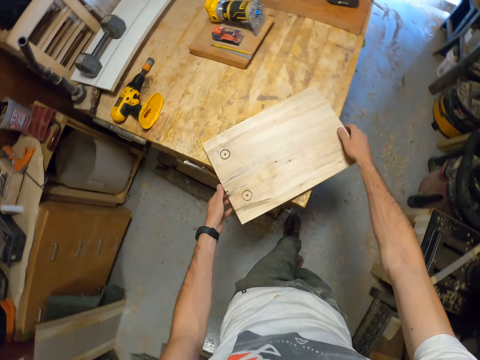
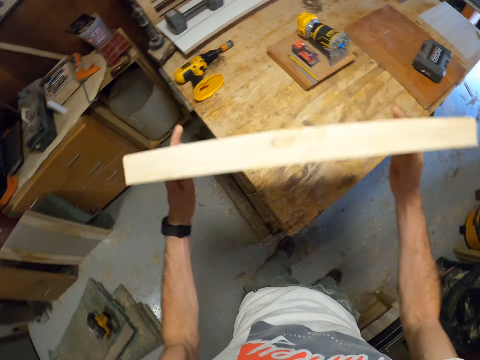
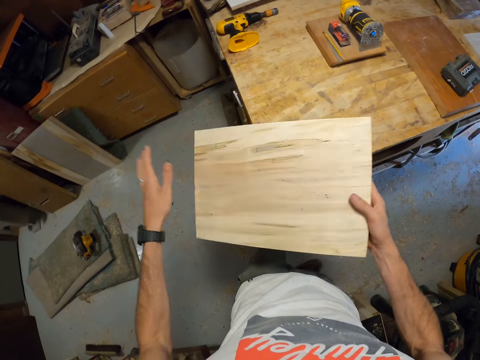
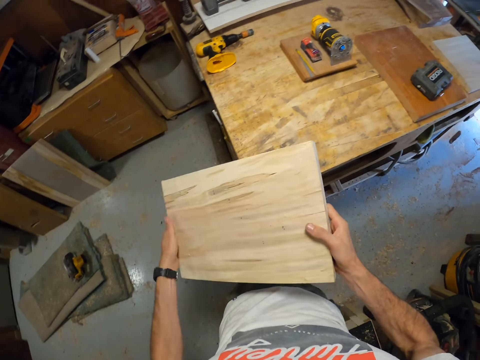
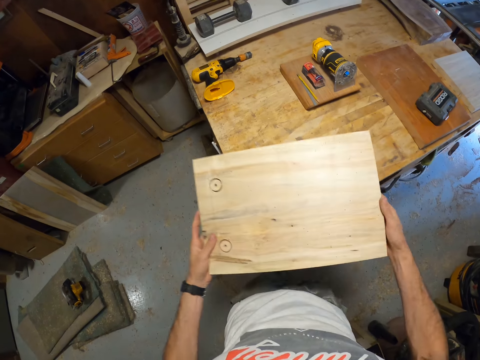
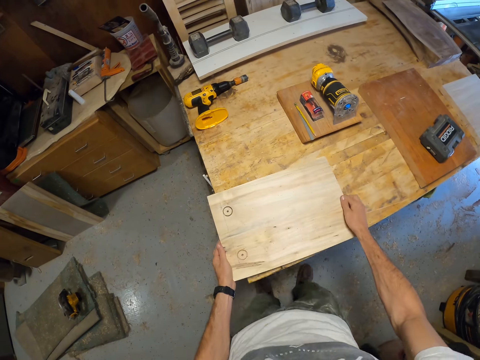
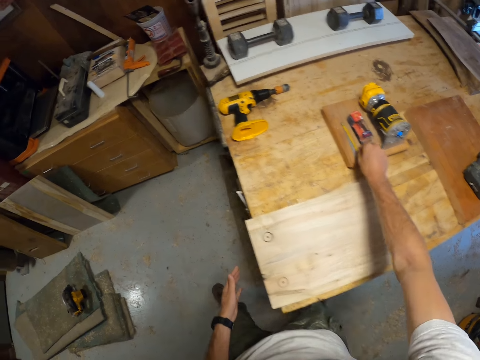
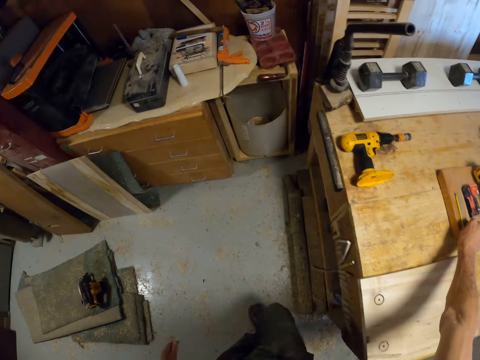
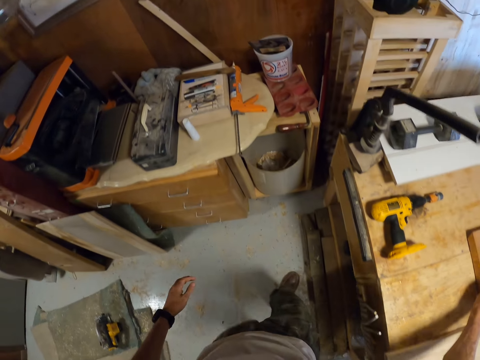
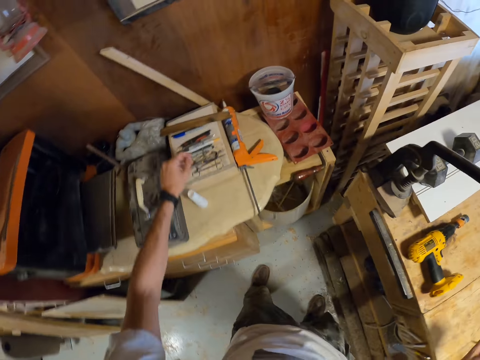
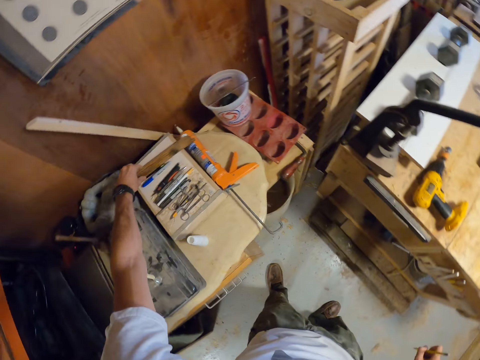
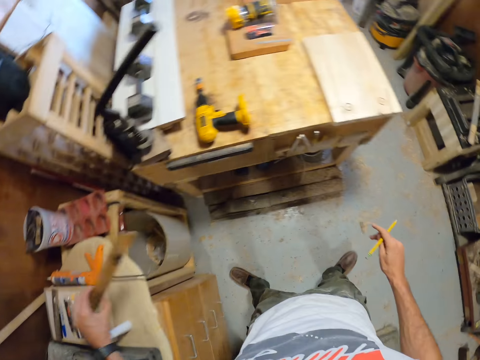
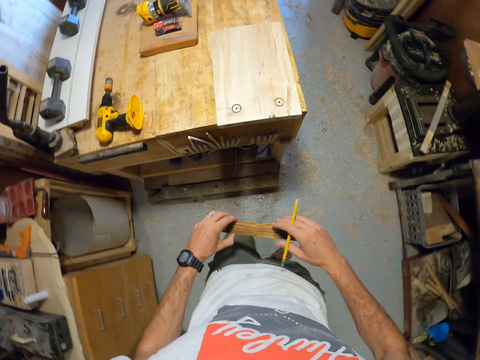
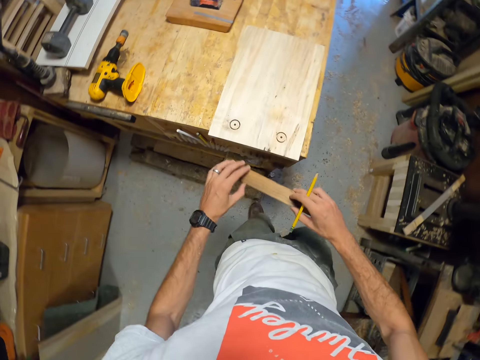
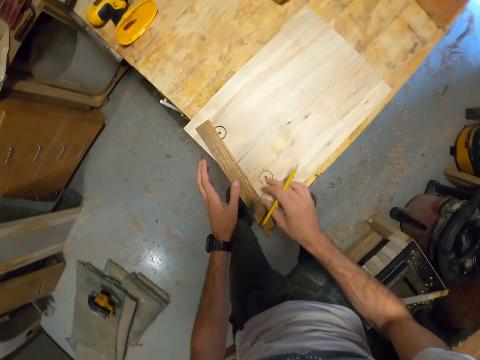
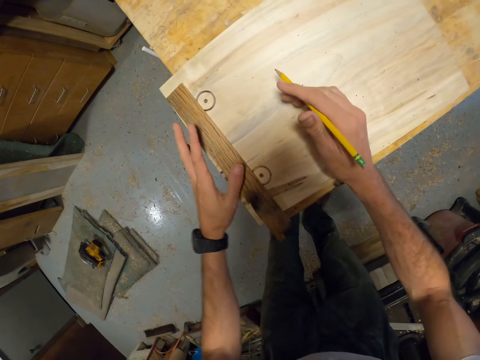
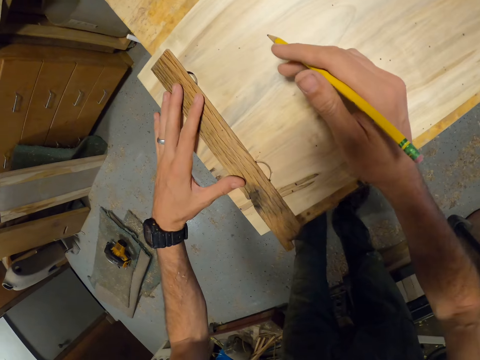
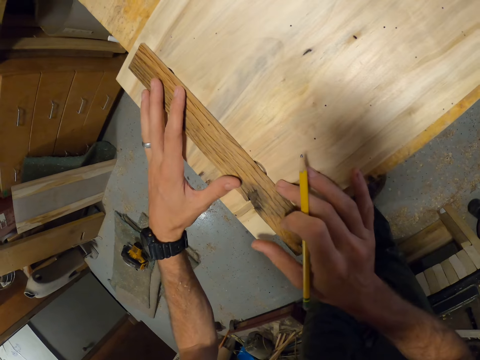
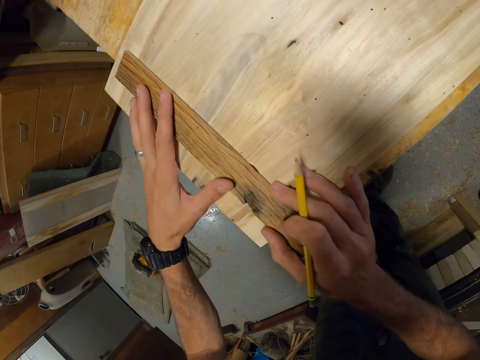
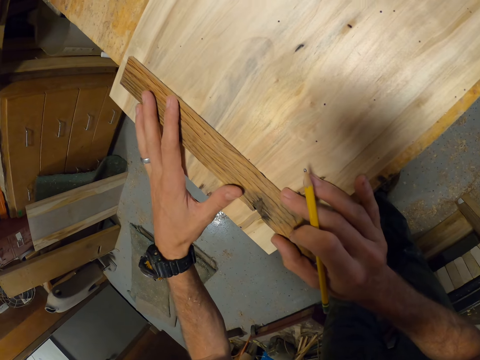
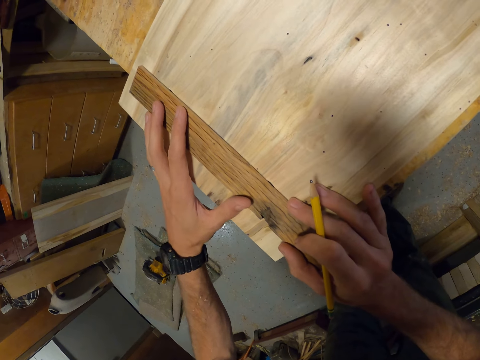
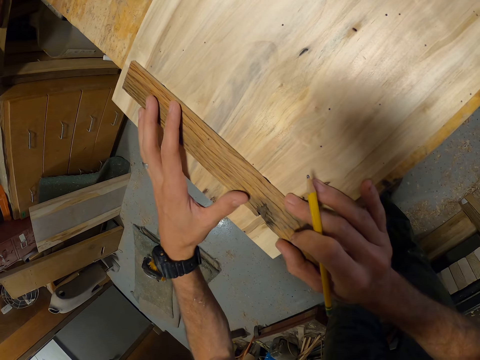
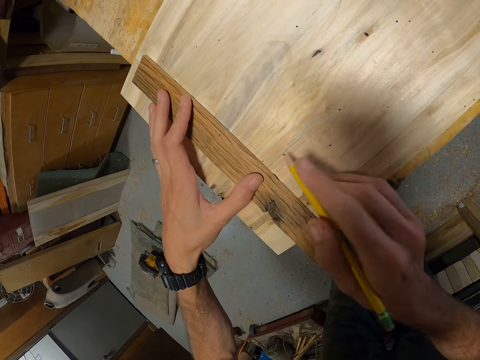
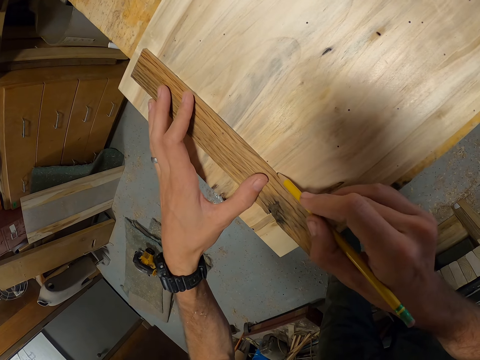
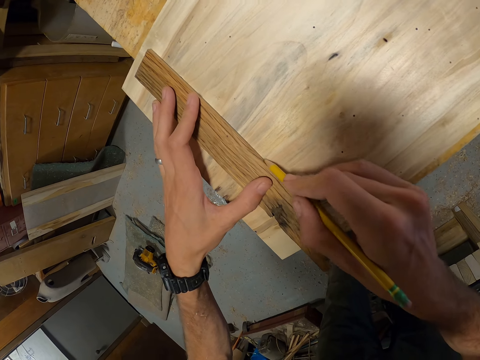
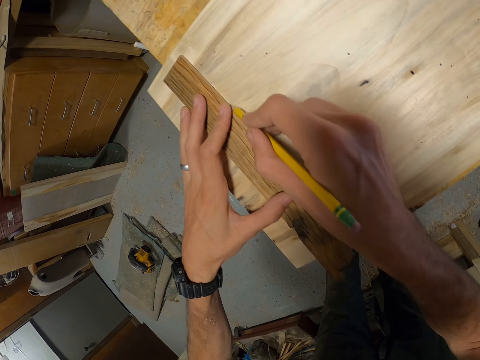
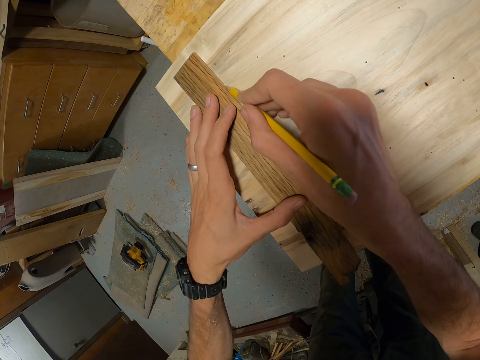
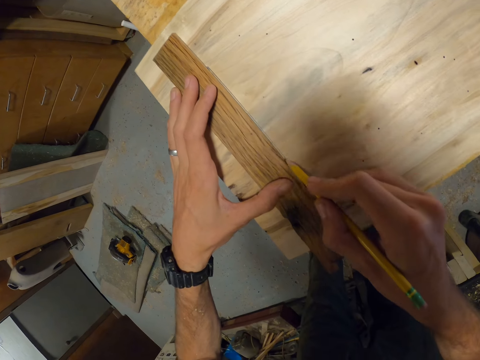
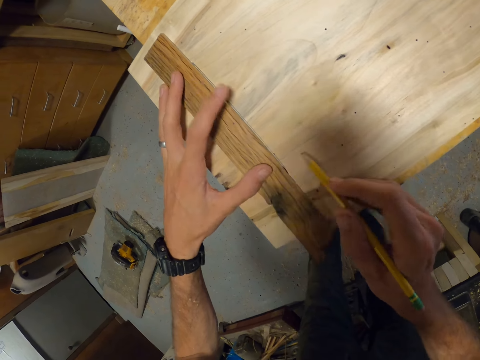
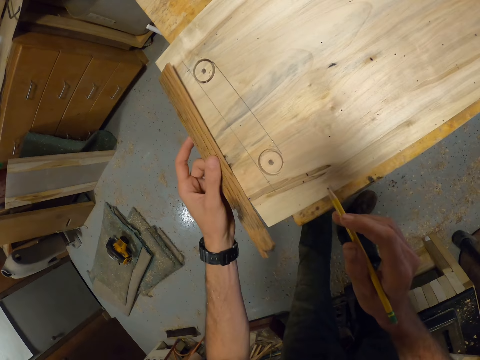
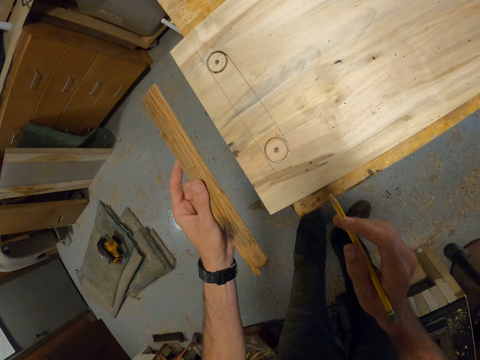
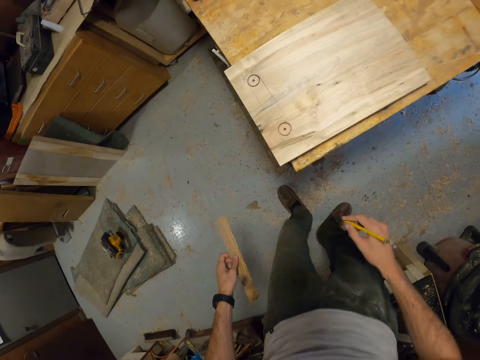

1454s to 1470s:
The camera wearer carries the piece of wood on the workbench with both hands. He flips the piece of wood with both hands. He cleans the piece of wood in his right hand with his left hand. He hits the board. He flips the piece of wood with both hands. He drops the piece of wood on the workbench with both hands. He picks the pencil from the second piece of wood on the workbench with his right hand. He picks a wooden ruler from the marking tools on the table with his left hand. He passes the wooden ruler in his left hand to his right hand. He places the wooden ruler on the piece of wood on the workbench with his right hand. He adjusts the wooden ruler on the piece of wood on the workbench with his left hand. He draws a line on the piece of wood on the workbench with the pencil in his right hand. He removes the wooden ruler on the piece of wood on the workbench with his left hand.

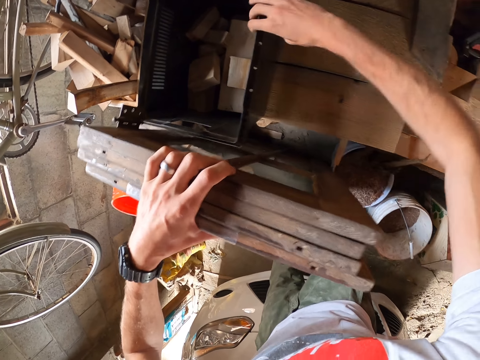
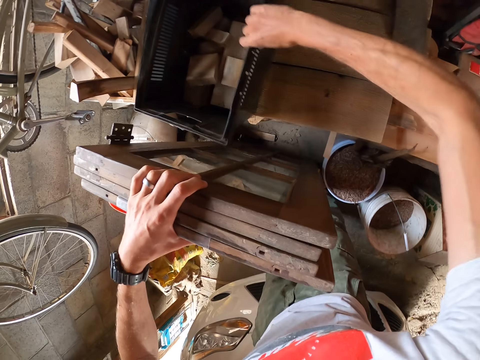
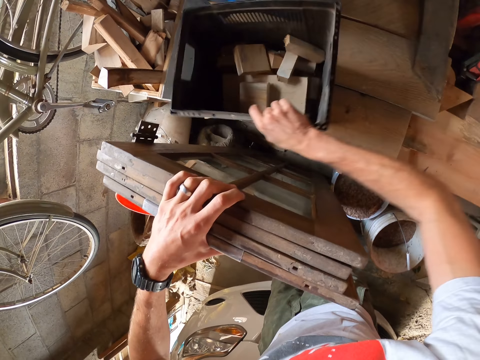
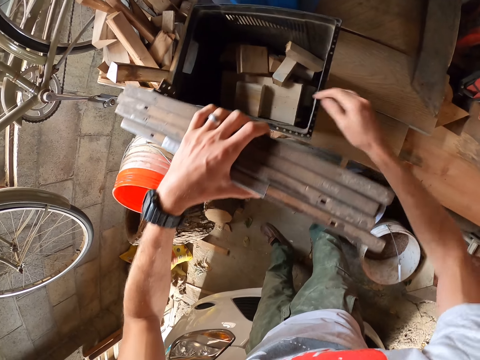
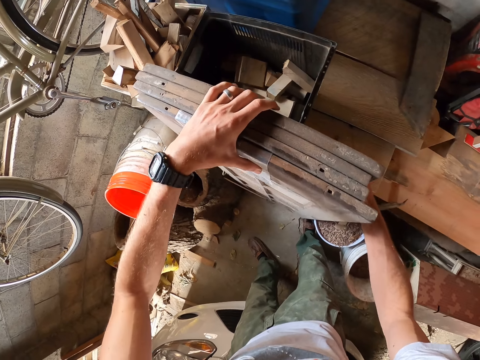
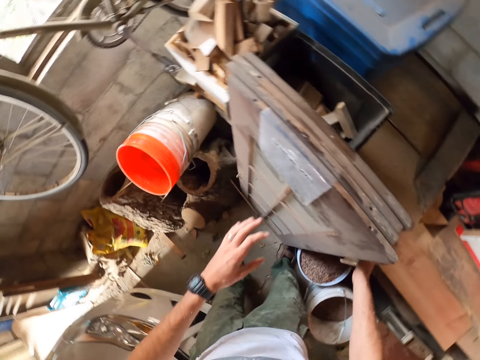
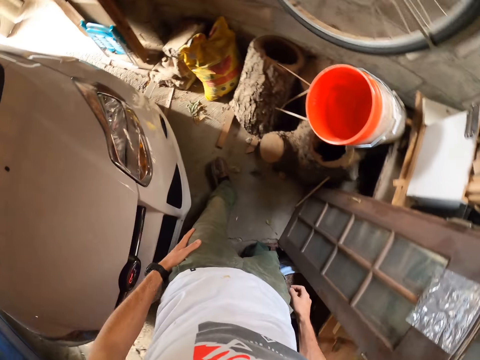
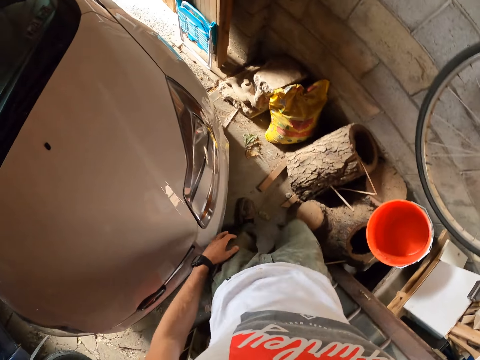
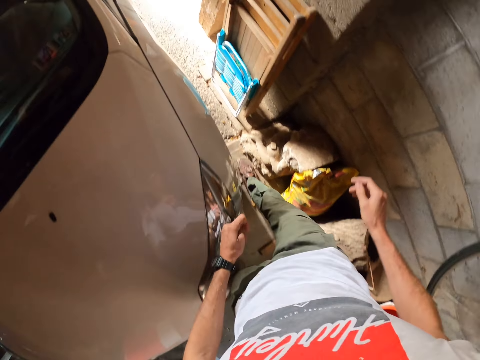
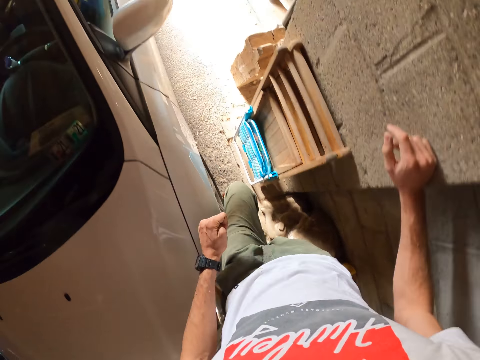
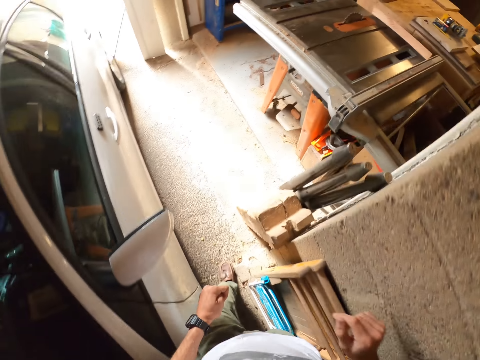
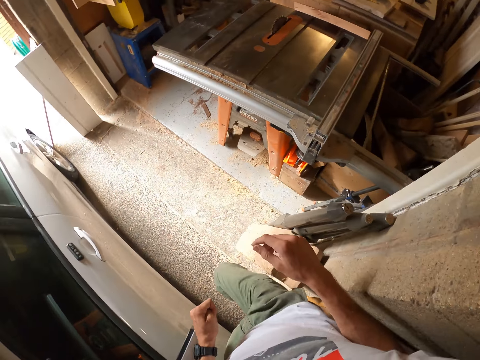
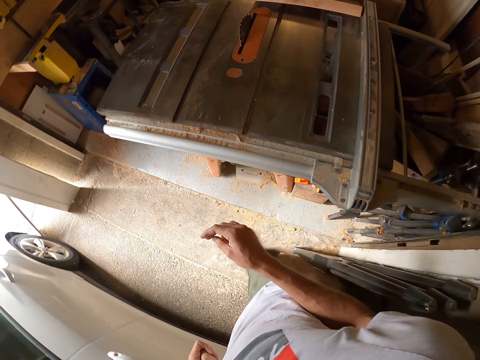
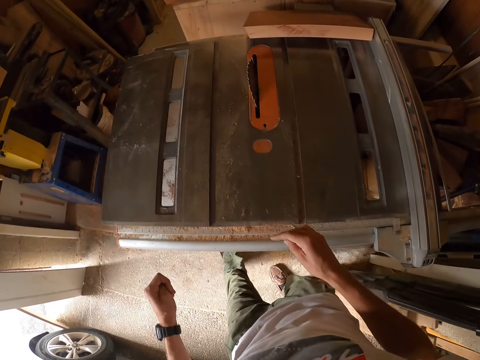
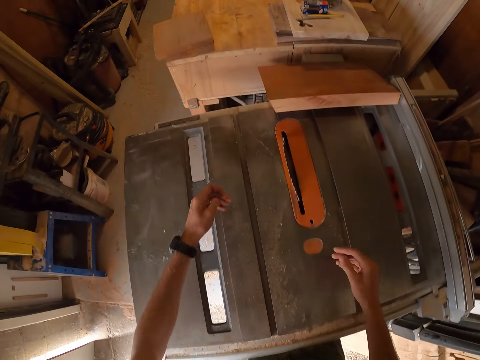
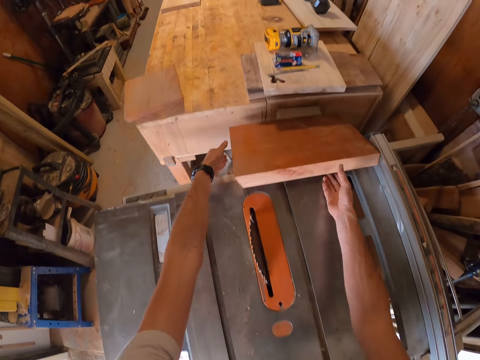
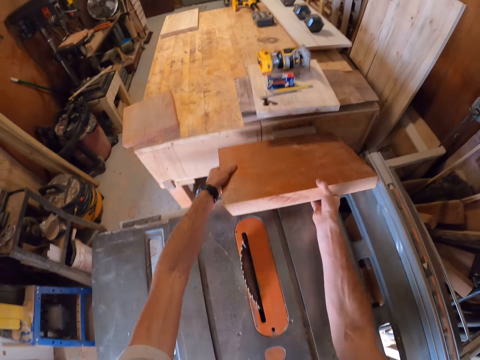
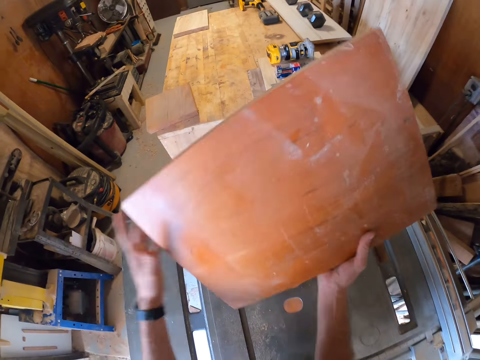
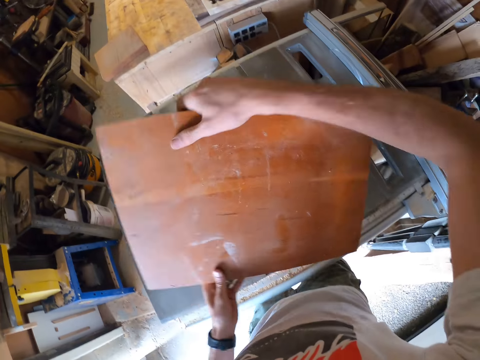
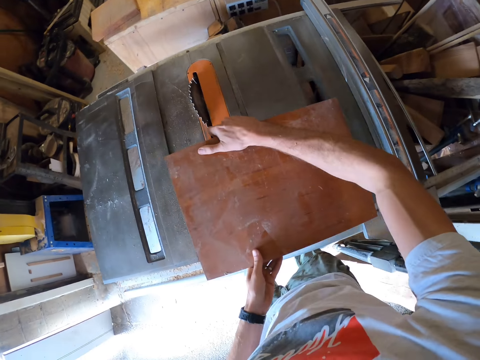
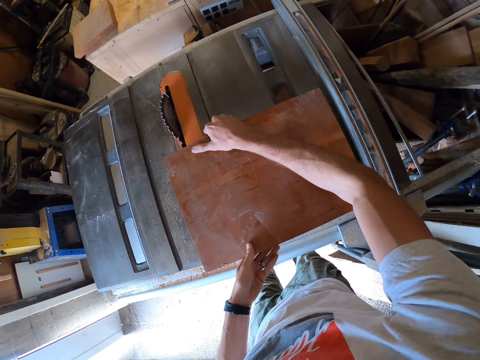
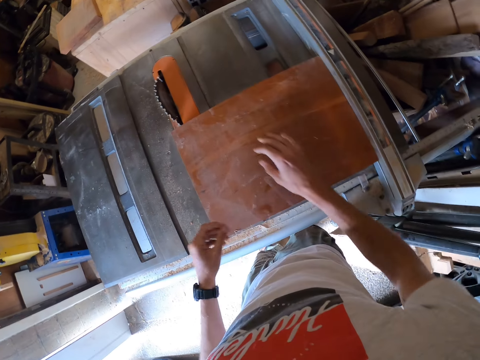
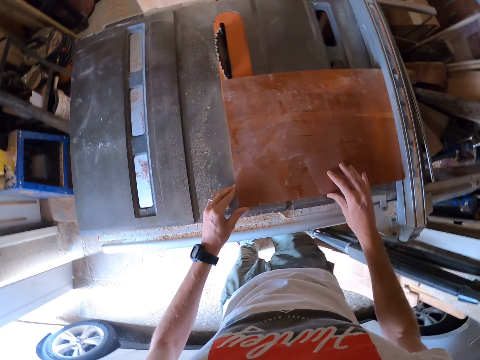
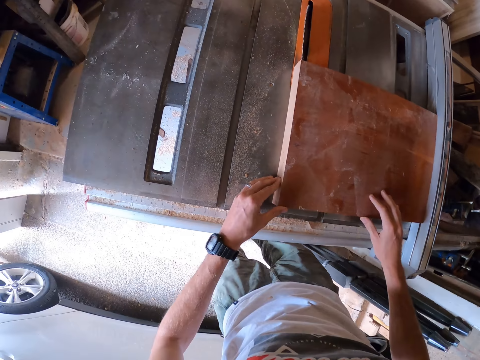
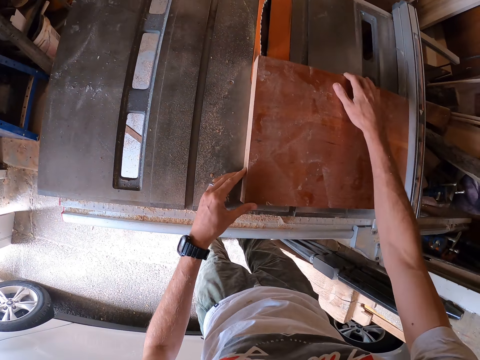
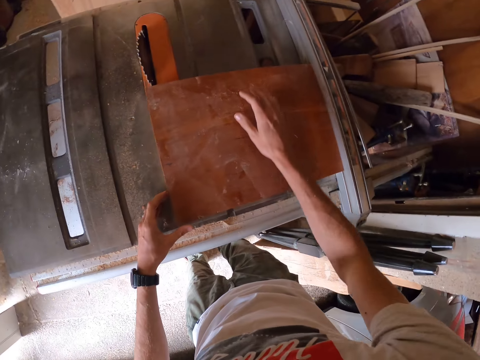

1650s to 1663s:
The camera wearer drops the wood frame beside the black plastic container with his right hand. He leans the wood on the bench. He walks across the workshop. He carries the piece of wood from the table saw with both hands. He drops the piece of wood on the table saw with both hands. He adjusts the piece of wood on the table saw with both hands.
